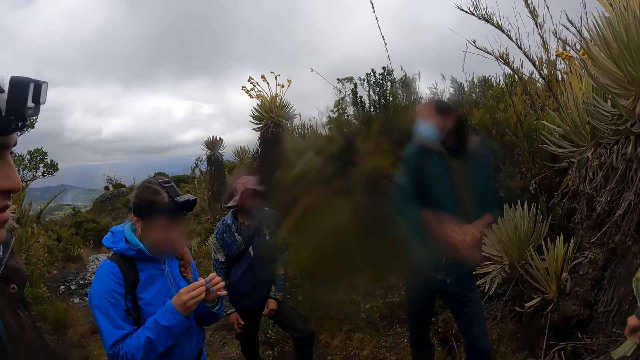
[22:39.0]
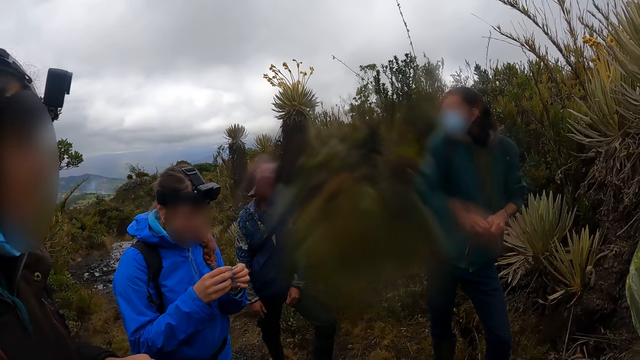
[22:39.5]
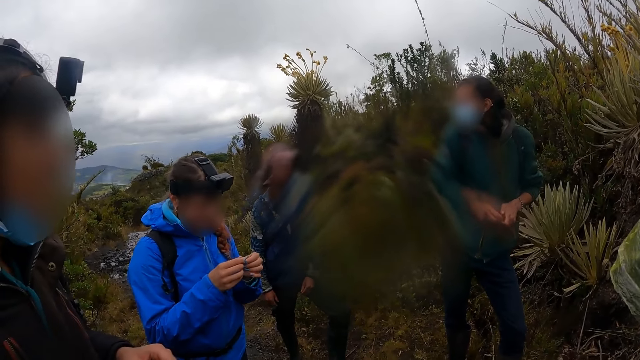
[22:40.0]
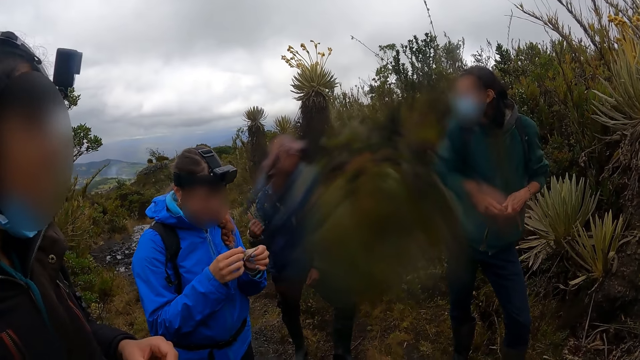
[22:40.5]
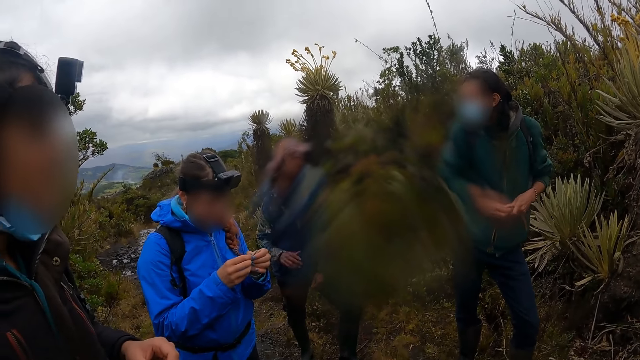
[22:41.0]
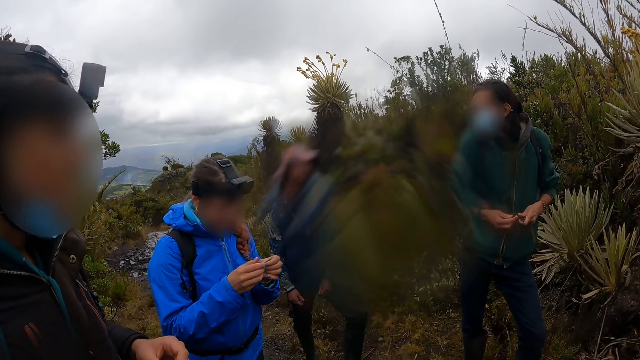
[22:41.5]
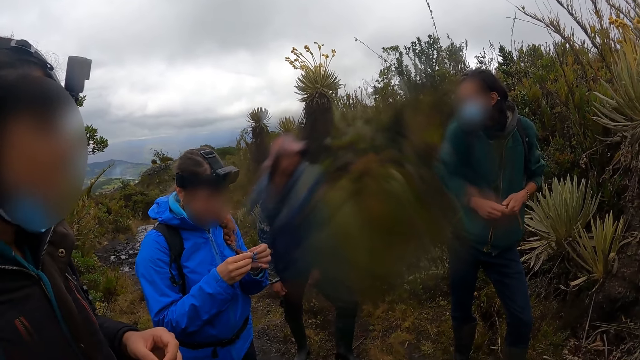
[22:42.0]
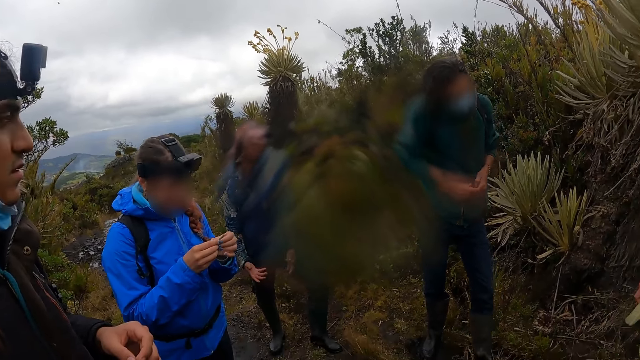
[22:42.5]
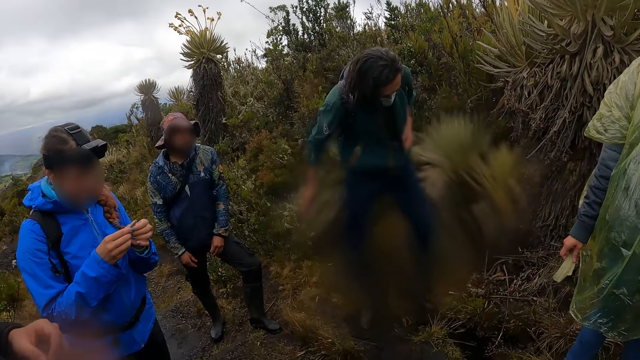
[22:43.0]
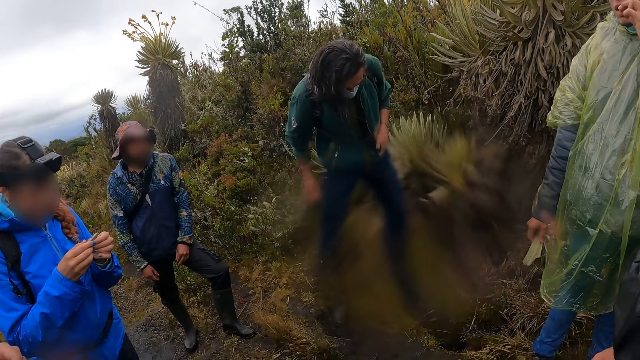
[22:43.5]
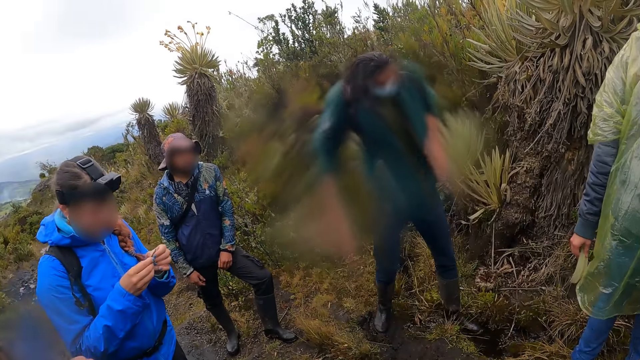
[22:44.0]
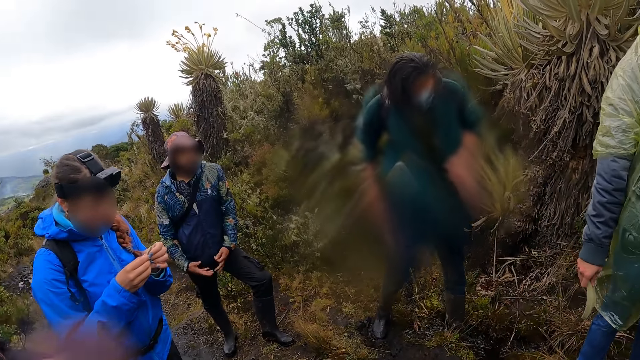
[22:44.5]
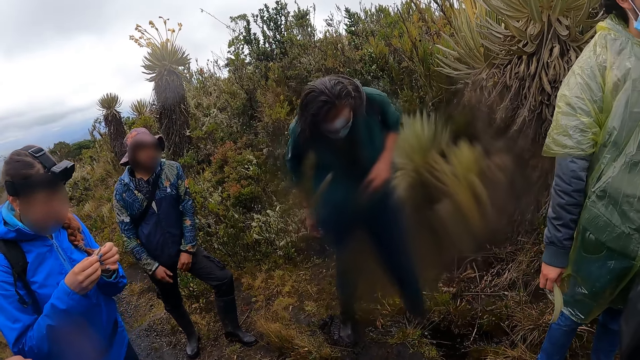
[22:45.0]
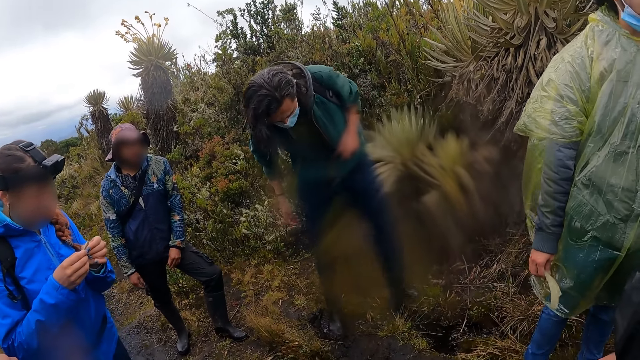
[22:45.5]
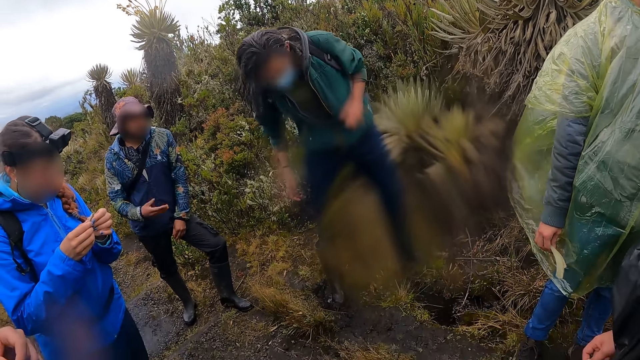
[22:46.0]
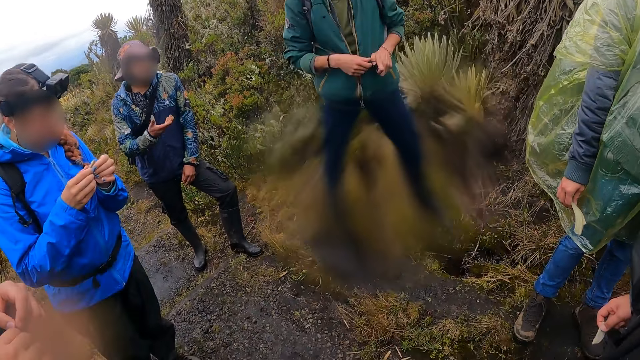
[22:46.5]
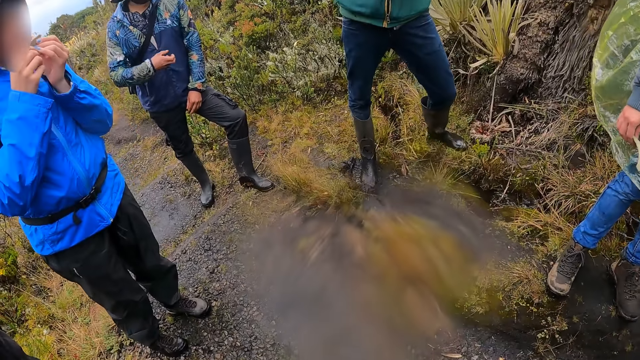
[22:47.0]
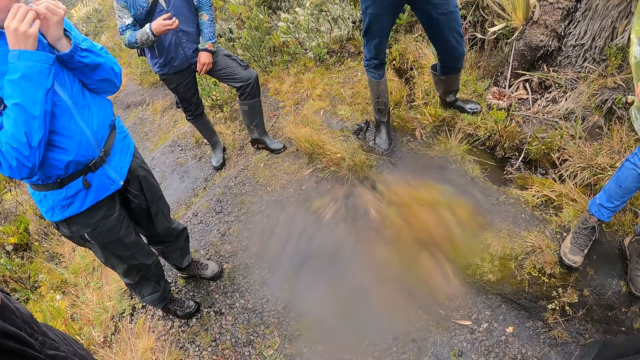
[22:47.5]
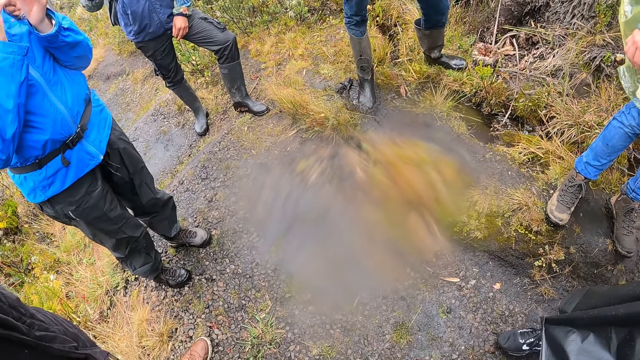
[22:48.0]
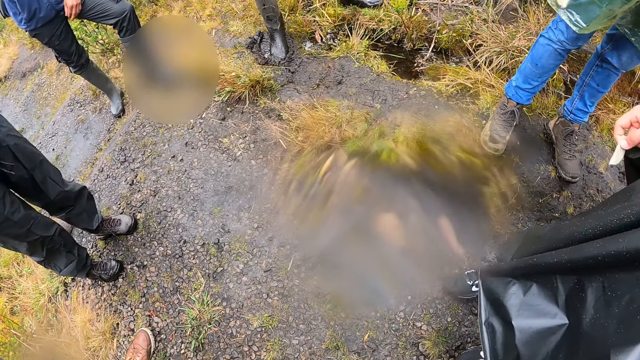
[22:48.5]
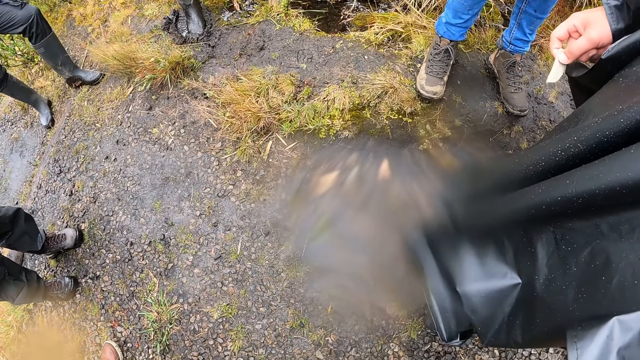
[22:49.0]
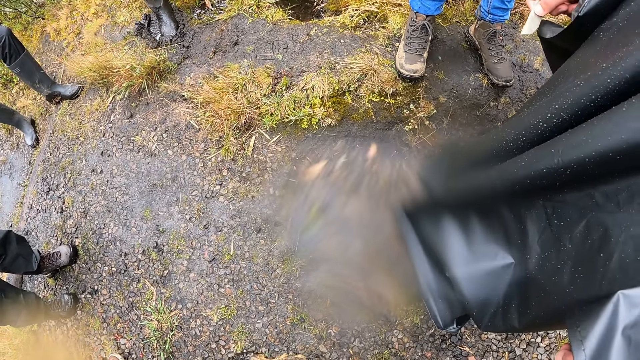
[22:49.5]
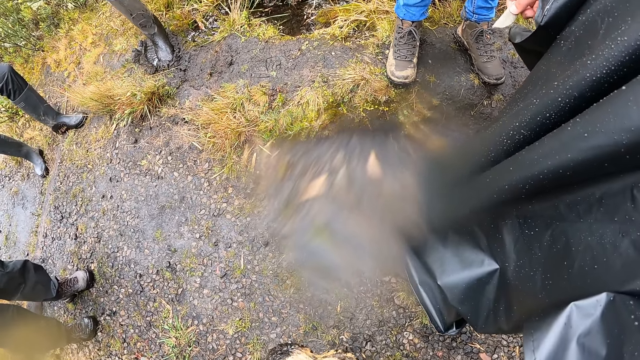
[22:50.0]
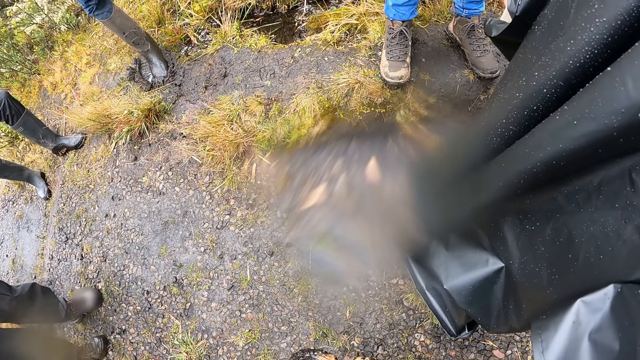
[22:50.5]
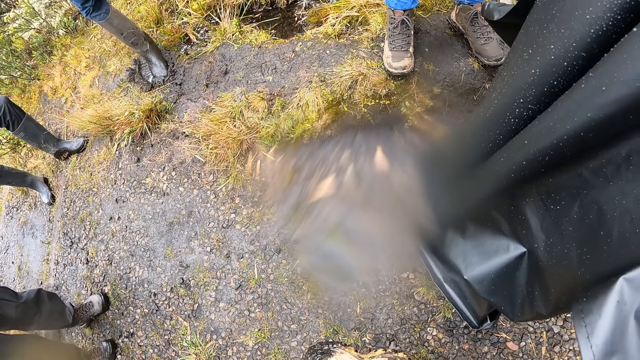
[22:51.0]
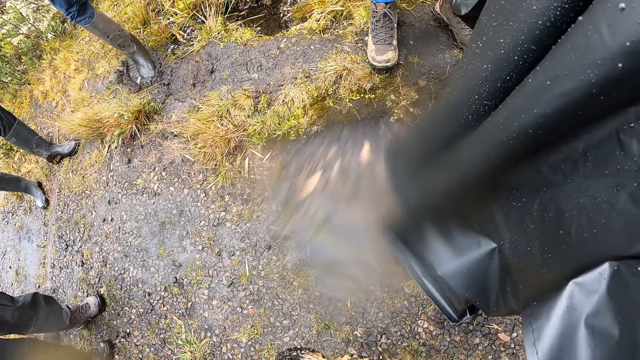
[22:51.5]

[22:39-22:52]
A man converses with the camera wearer. The camera wearer looks at the ground.

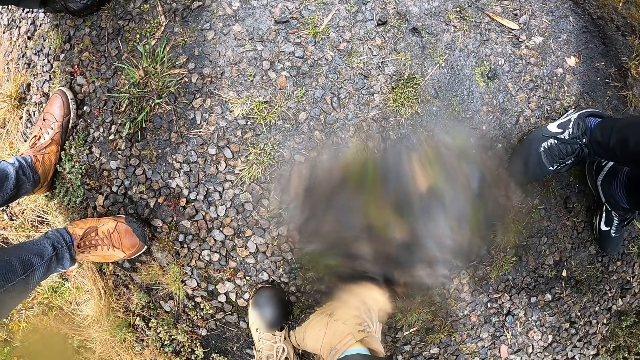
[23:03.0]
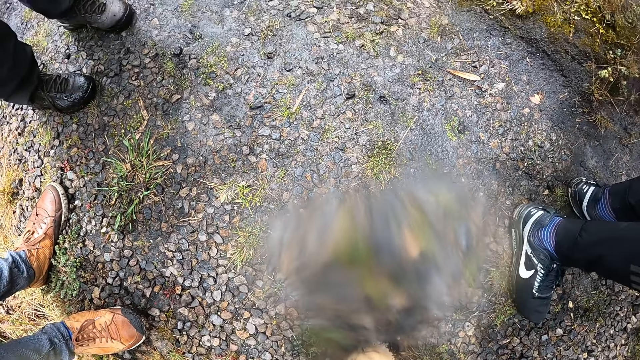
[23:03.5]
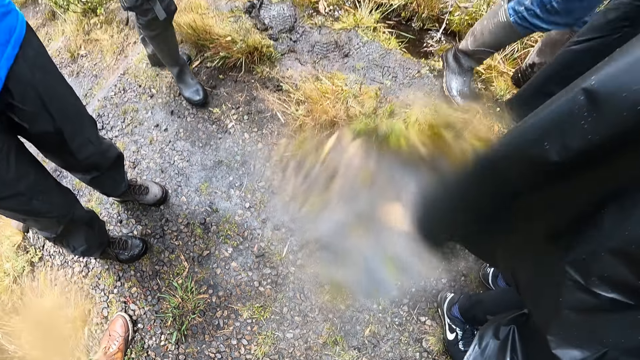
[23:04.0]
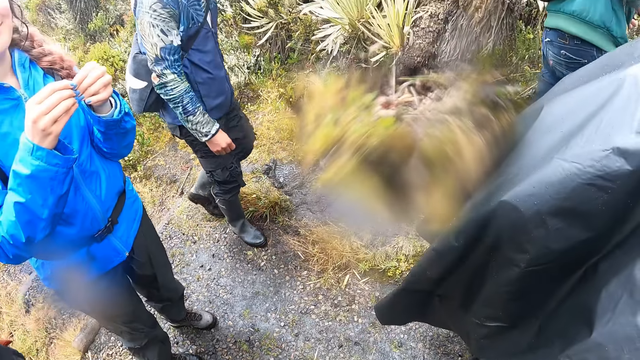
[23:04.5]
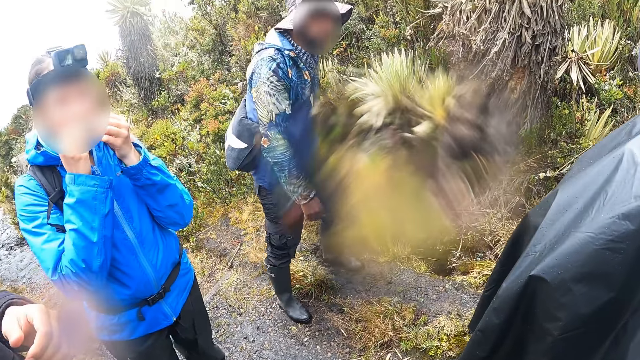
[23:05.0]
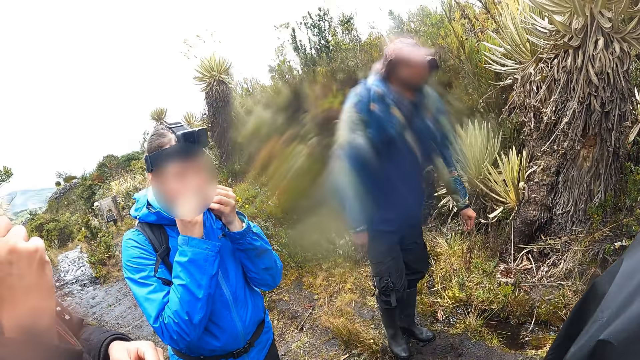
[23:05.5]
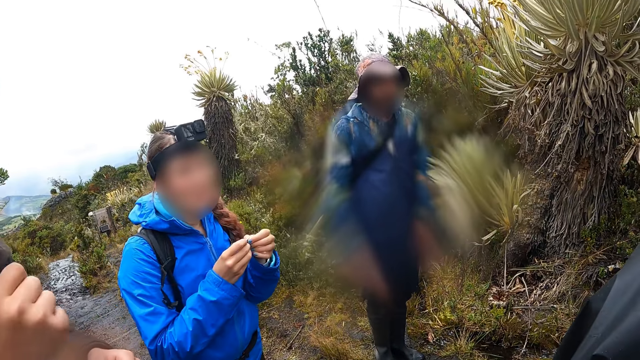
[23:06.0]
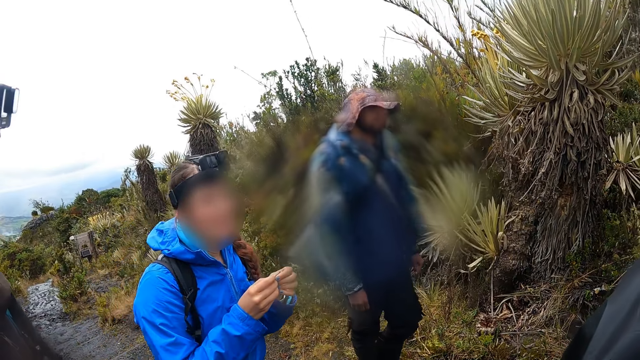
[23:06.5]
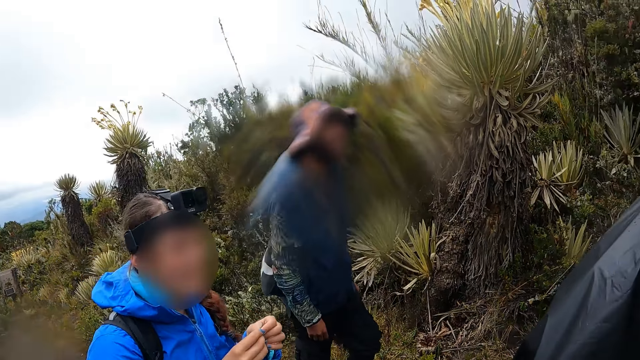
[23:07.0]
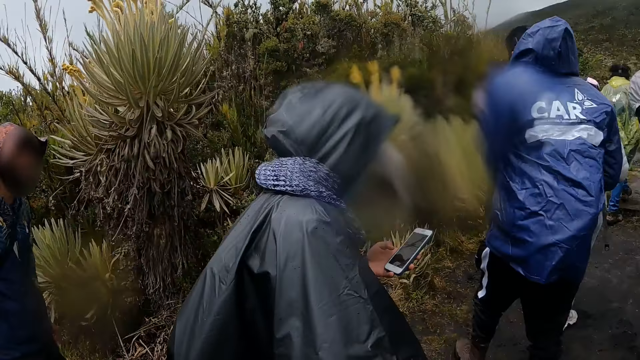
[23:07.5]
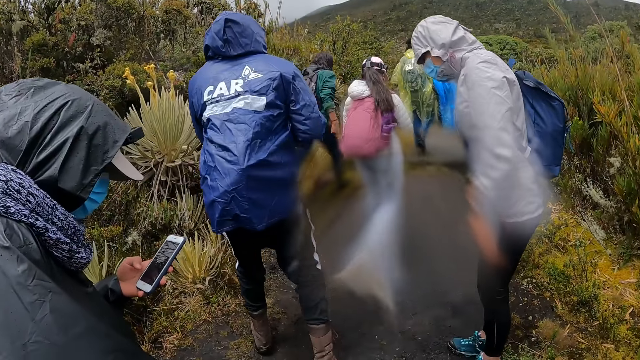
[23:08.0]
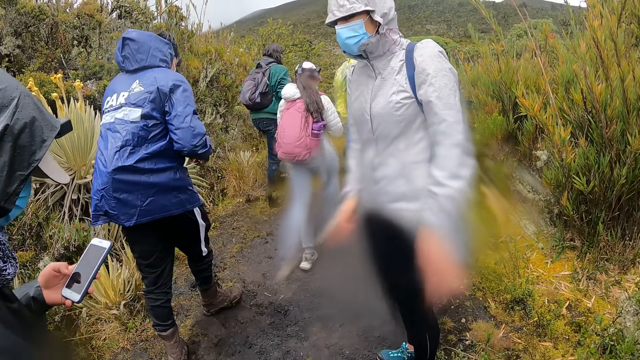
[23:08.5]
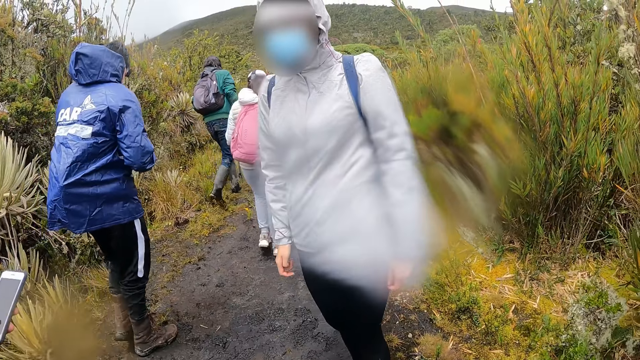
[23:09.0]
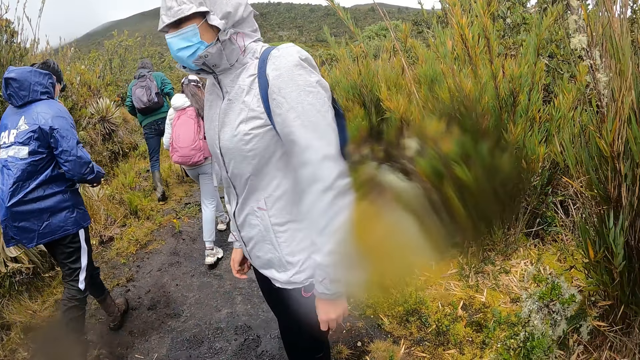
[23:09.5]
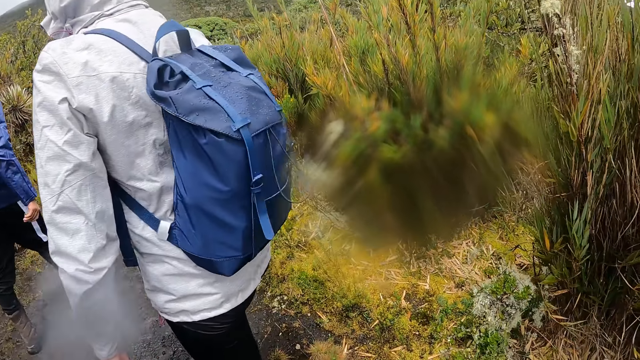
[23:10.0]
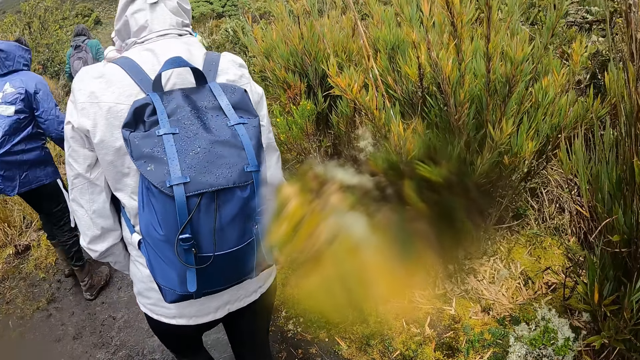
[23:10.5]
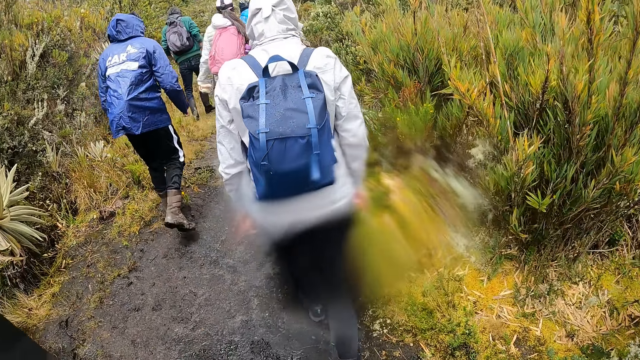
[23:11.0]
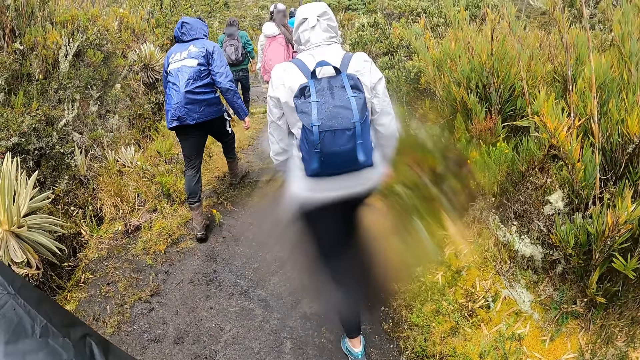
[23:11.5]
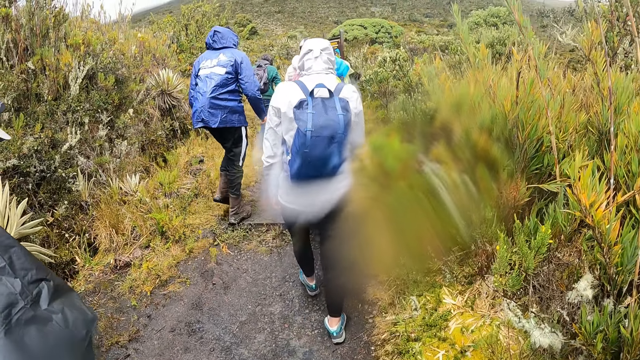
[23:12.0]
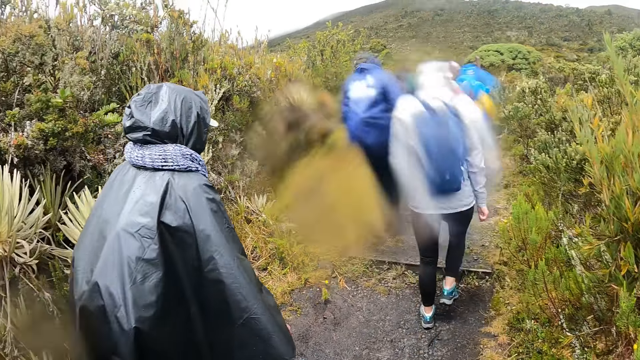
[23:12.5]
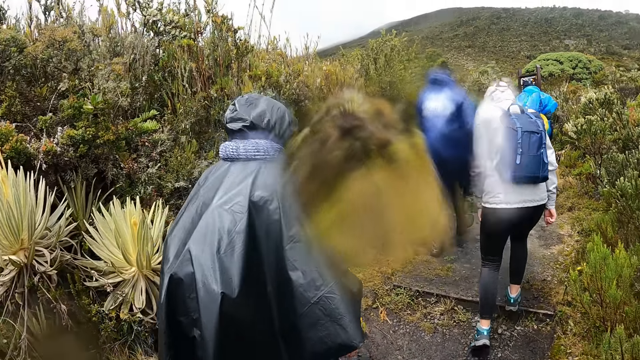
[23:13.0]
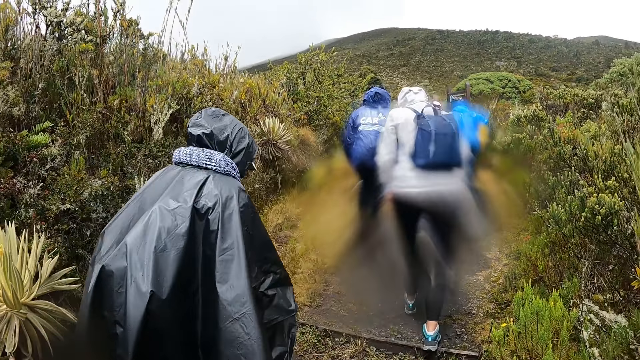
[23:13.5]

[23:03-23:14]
The camera wearer looks at the man. They walk down the hiking trail with a group of people.
